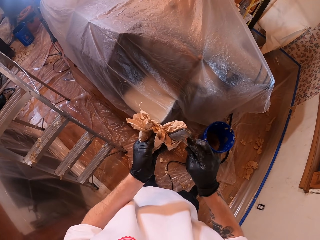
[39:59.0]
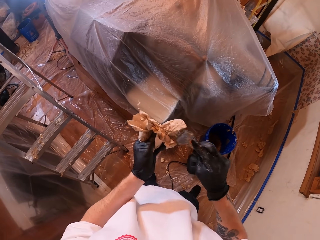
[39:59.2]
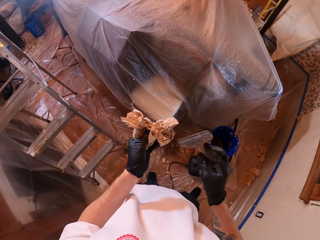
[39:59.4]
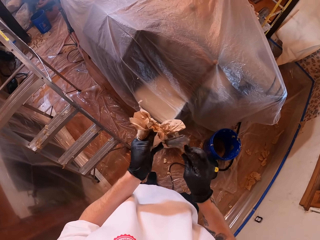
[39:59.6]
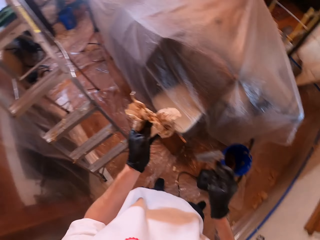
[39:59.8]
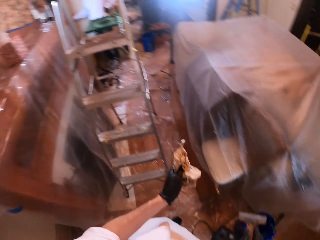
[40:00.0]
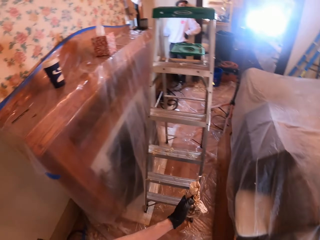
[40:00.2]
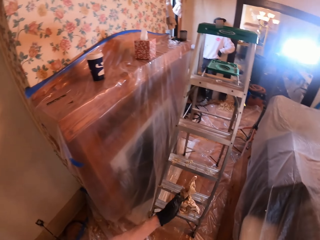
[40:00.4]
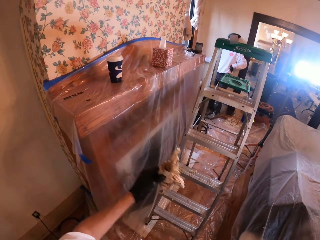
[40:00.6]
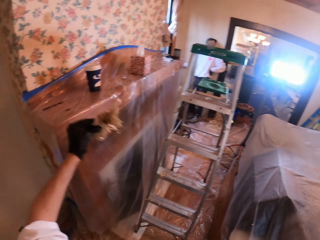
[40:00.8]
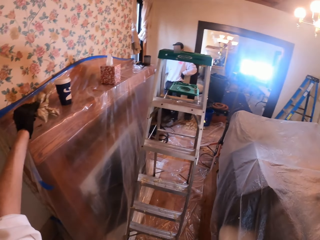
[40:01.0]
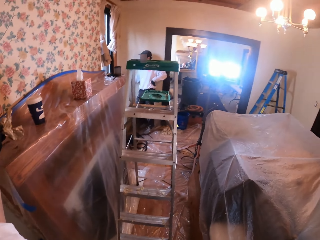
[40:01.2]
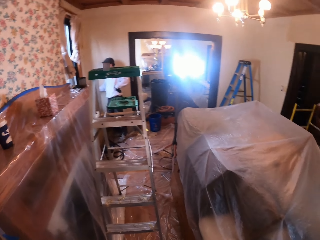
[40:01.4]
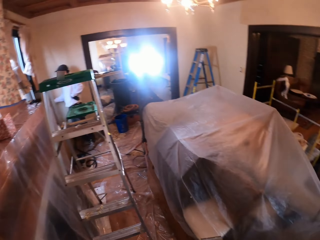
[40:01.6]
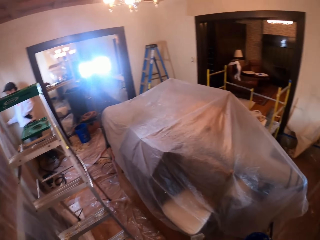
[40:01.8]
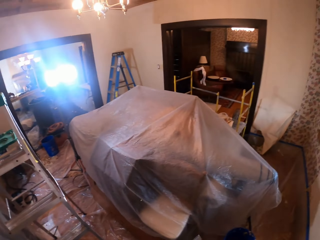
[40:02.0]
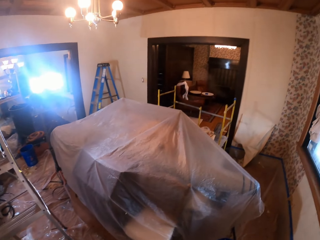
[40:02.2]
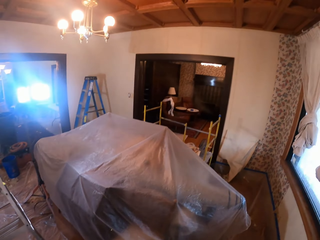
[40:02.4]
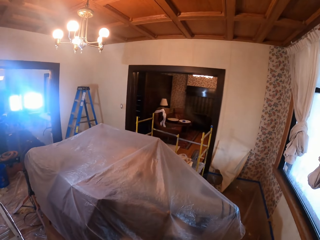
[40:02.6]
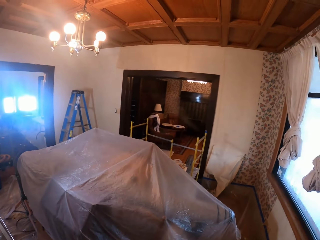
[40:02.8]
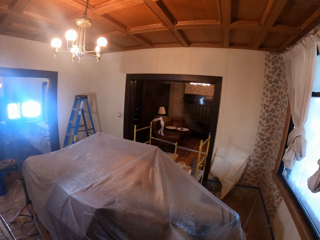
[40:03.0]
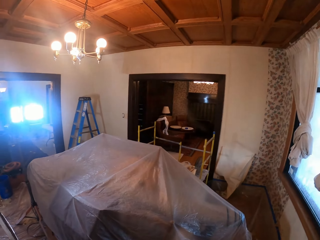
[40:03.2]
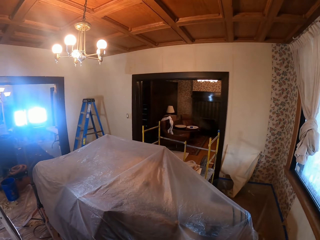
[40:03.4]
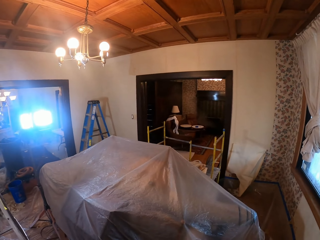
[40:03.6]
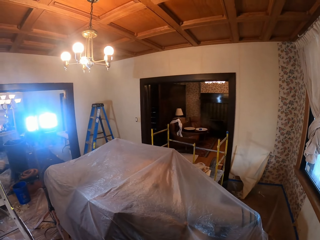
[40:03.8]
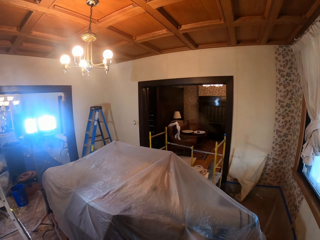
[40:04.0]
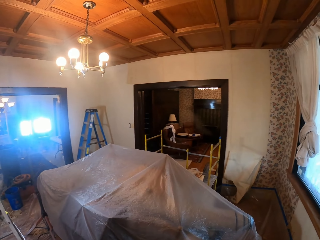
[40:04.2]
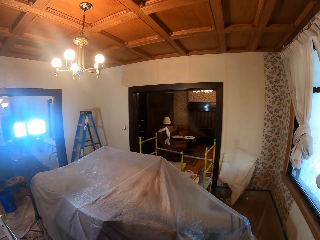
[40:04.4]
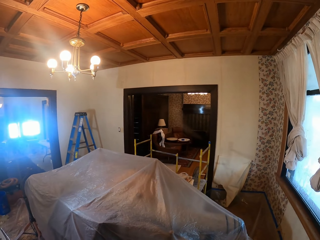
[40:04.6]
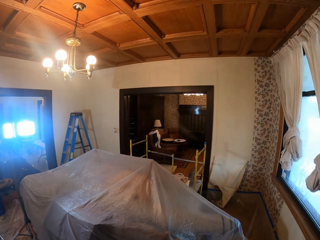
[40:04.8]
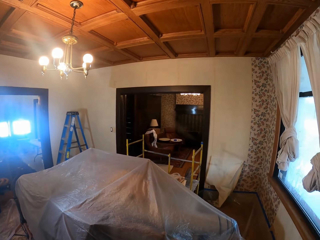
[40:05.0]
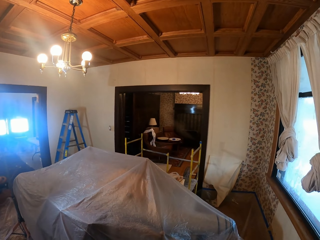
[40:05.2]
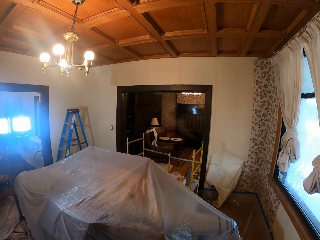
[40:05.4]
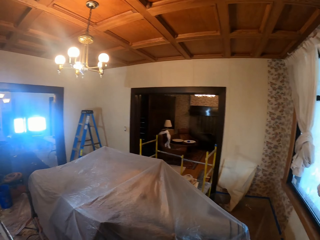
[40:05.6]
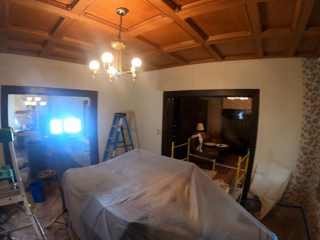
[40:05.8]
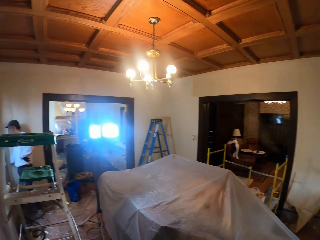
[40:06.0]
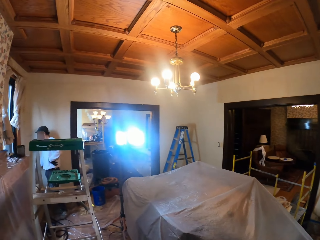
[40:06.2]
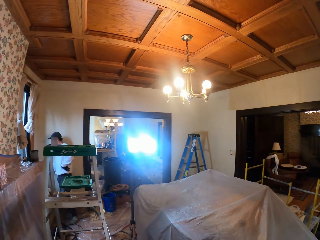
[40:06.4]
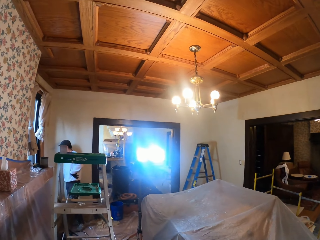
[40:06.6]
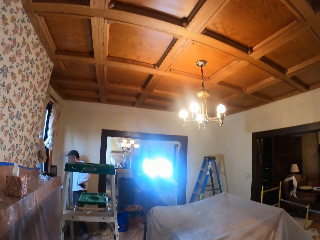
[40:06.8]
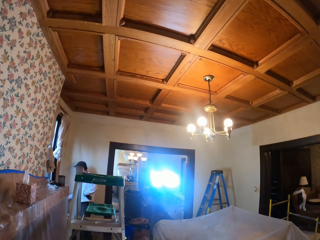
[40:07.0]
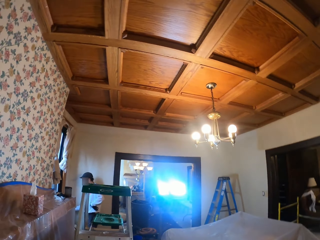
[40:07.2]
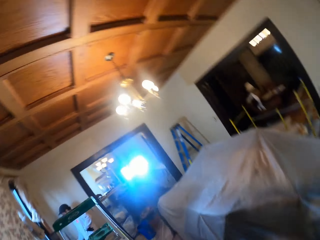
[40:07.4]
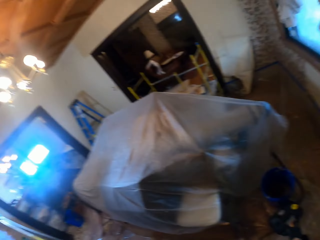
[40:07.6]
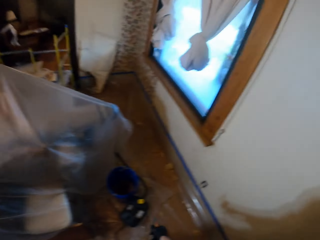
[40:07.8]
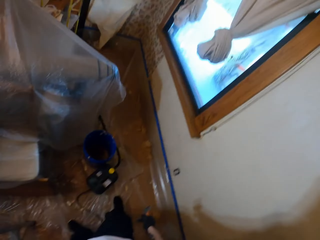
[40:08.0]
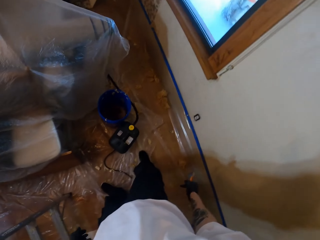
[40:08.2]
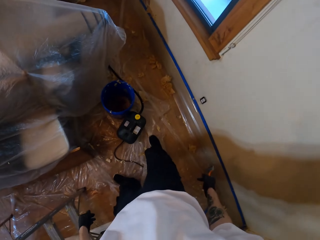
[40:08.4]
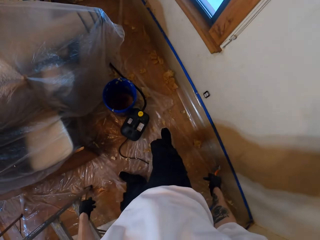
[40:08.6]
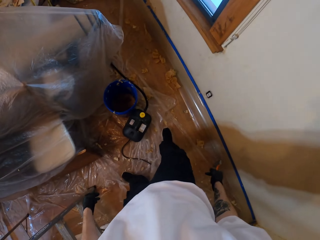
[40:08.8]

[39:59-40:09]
The camera wearer puts the rag on the shelf.

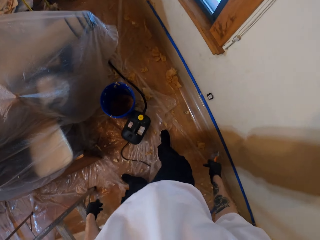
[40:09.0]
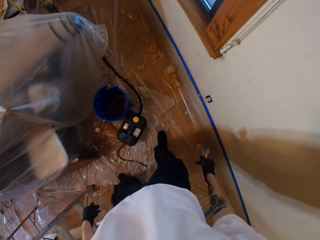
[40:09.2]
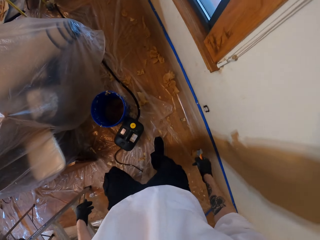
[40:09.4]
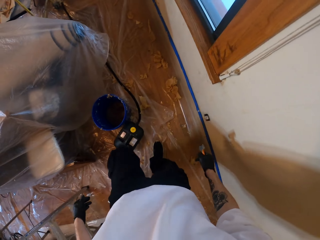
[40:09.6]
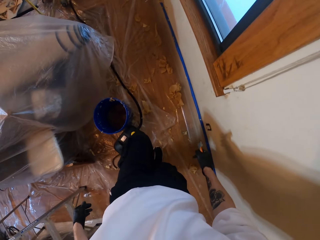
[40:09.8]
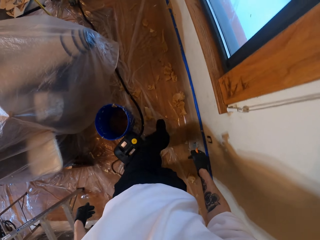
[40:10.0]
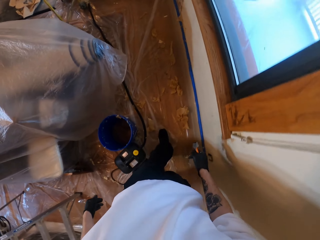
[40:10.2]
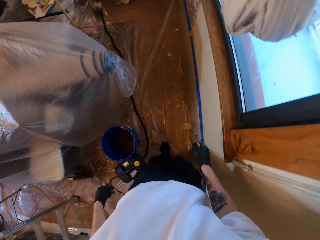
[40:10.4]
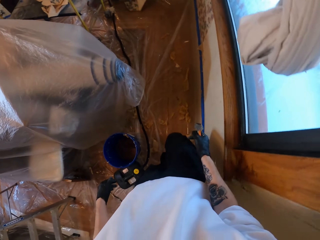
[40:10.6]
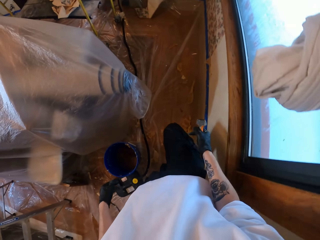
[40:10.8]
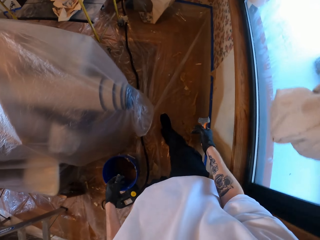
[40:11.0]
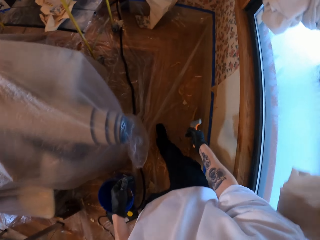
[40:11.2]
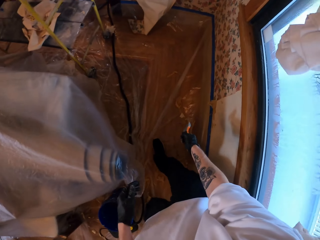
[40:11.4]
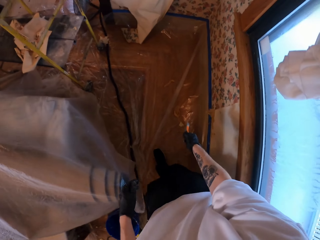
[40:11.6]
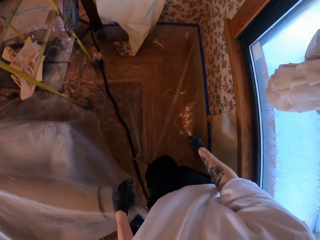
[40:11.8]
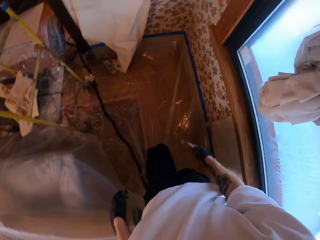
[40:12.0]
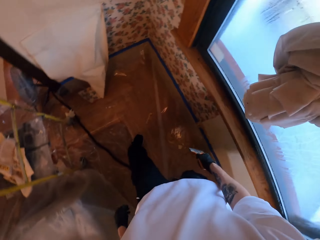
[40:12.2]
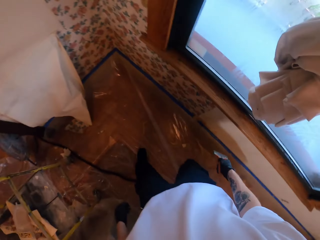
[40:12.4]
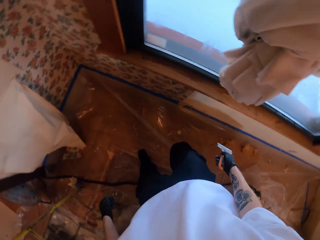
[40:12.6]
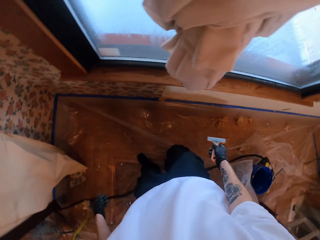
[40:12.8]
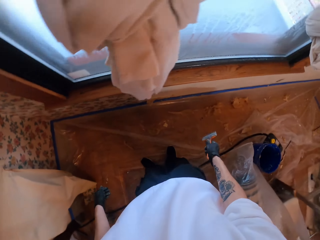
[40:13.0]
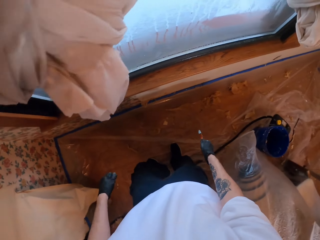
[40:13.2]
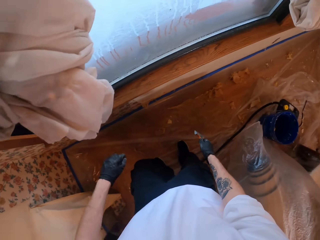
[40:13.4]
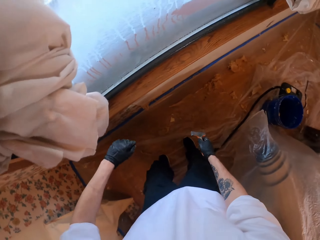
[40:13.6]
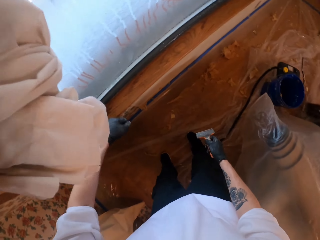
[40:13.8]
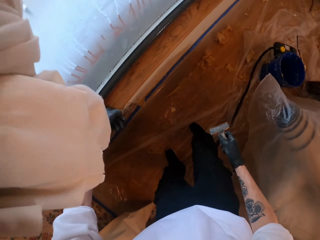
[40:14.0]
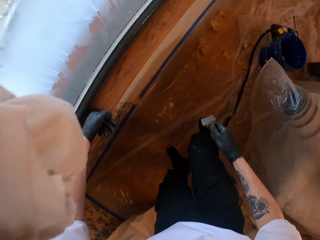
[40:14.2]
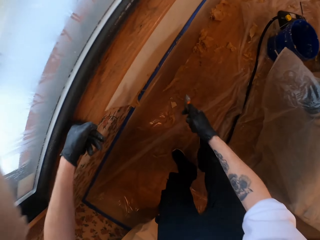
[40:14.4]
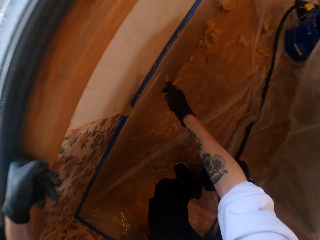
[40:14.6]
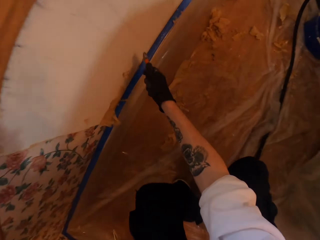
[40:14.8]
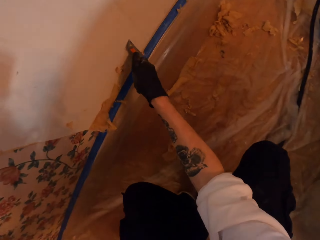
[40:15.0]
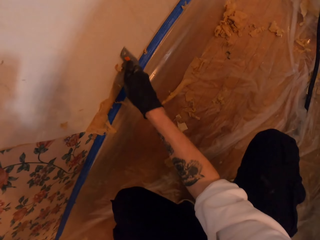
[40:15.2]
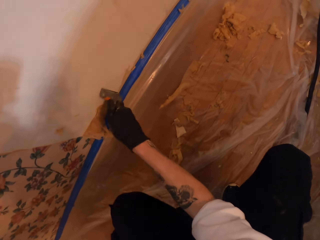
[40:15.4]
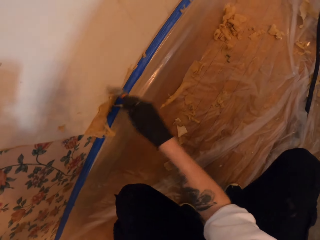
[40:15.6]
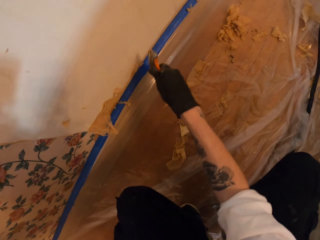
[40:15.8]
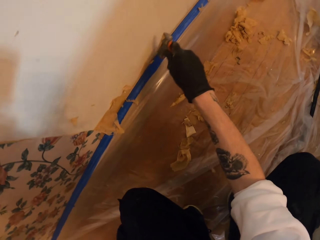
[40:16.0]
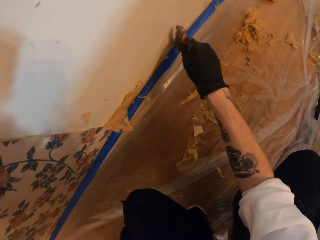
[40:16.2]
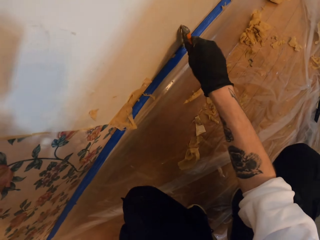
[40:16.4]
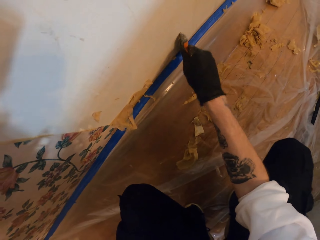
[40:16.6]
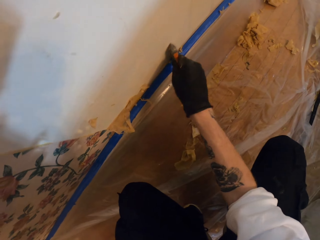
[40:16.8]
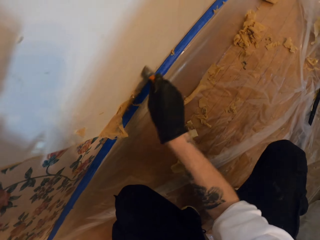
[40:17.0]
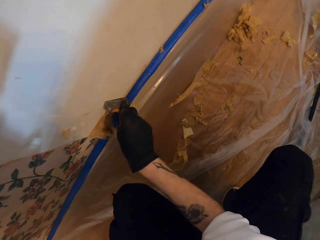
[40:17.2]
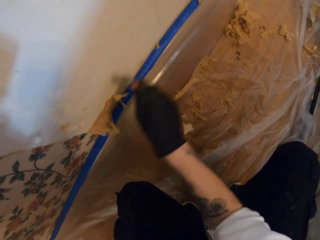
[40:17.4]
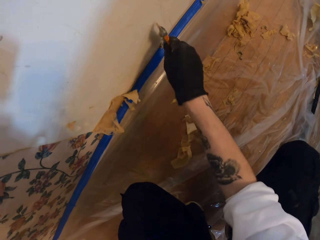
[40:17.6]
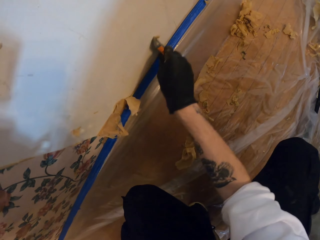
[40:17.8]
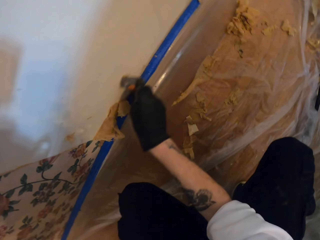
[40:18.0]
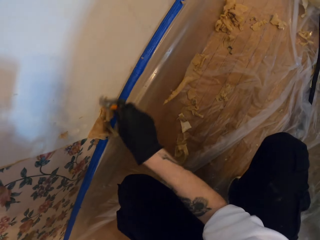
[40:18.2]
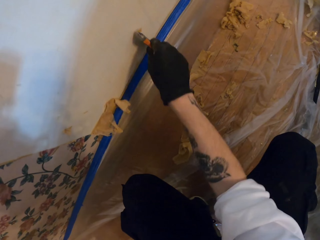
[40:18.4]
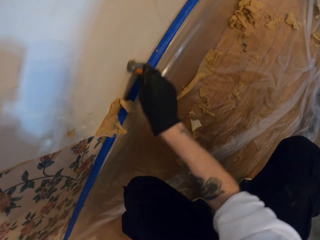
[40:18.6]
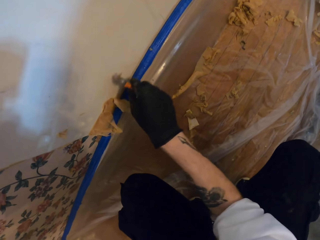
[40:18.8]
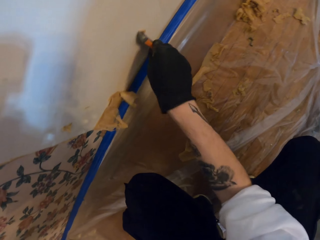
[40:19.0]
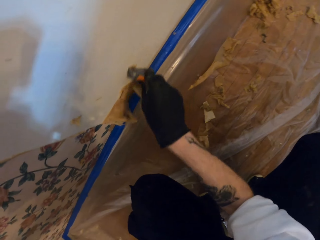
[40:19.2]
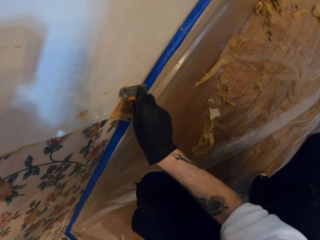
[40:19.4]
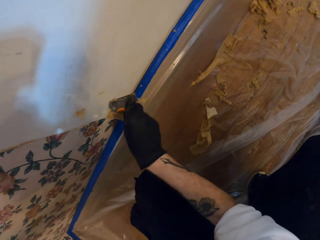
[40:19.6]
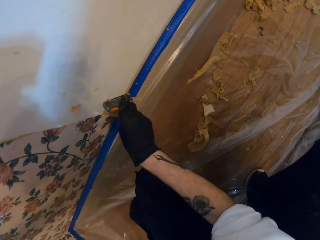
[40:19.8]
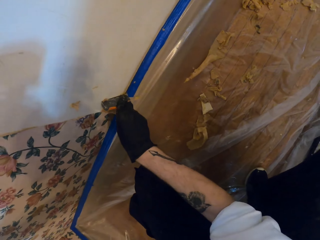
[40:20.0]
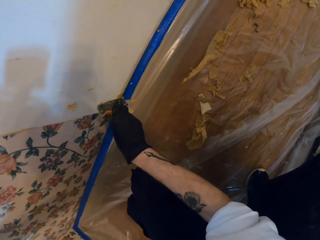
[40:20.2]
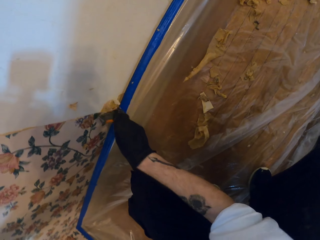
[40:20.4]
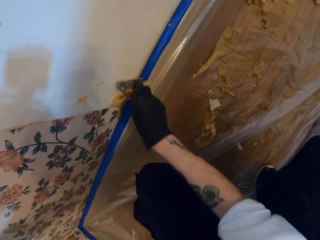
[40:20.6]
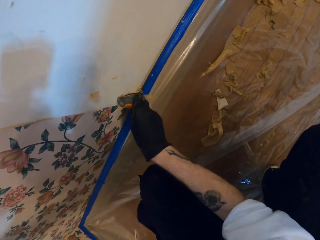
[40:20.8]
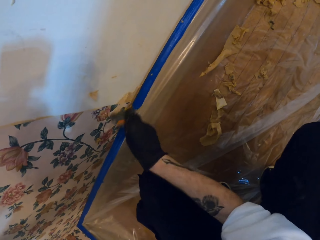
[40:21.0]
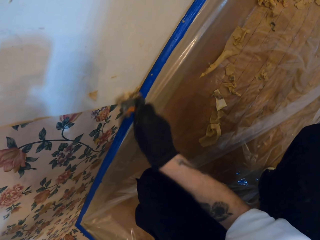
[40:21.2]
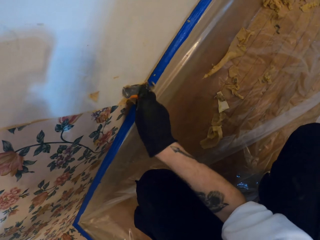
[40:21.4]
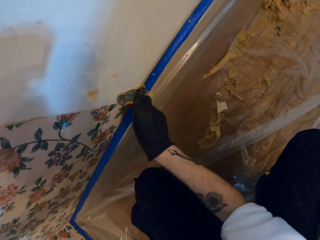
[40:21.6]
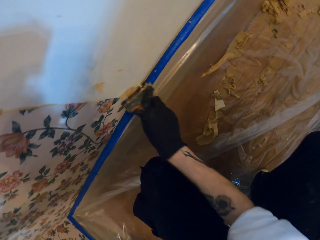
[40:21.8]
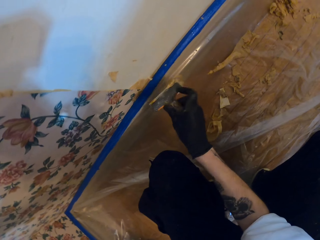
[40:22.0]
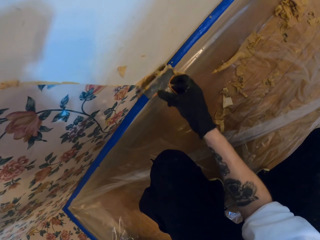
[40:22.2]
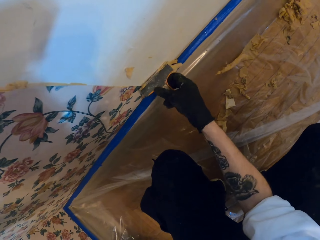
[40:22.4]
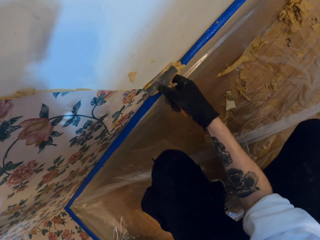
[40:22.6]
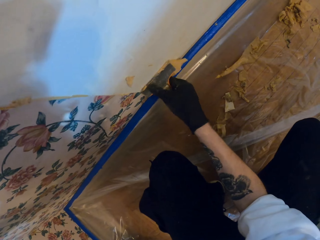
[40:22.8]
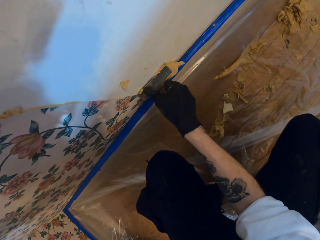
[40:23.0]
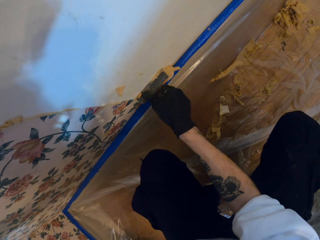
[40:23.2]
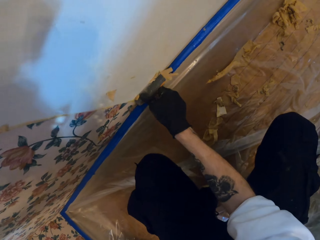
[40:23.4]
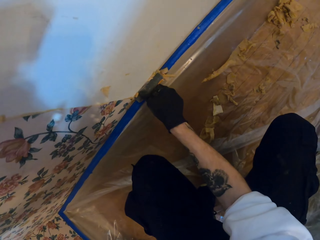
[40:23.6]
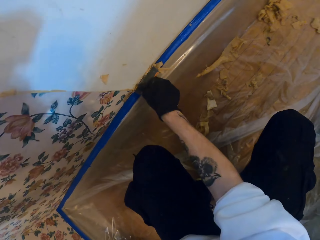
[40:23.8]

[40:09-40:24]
The camera wearer moves to the other side of the house. They remove the wallpaper from the wall. They scratch the wall.
